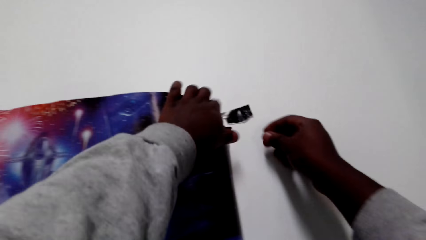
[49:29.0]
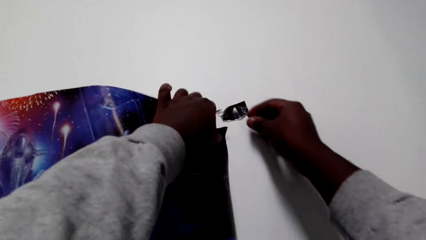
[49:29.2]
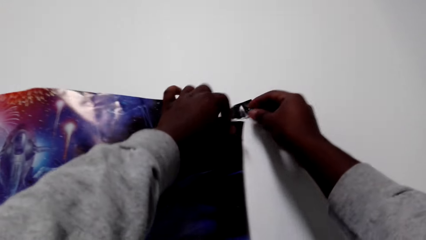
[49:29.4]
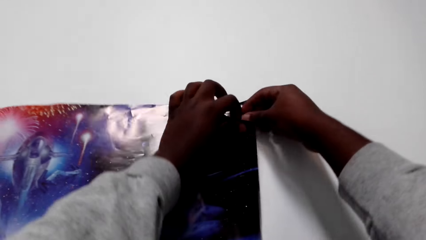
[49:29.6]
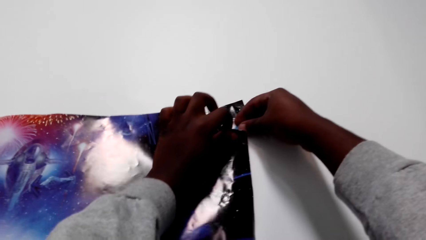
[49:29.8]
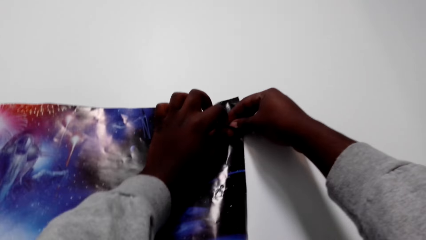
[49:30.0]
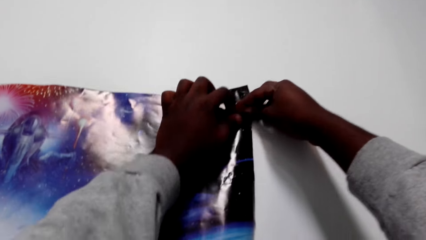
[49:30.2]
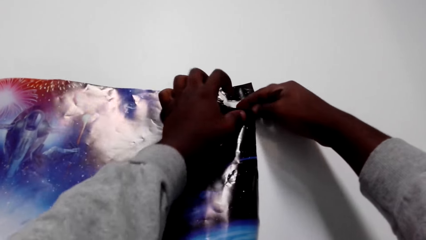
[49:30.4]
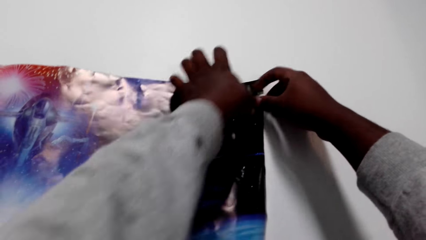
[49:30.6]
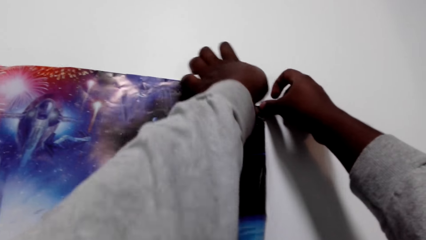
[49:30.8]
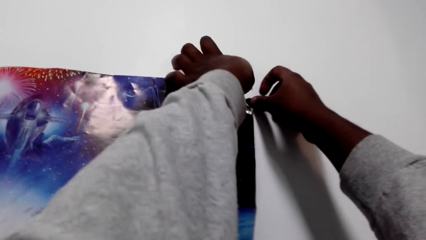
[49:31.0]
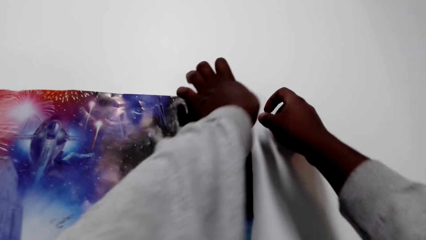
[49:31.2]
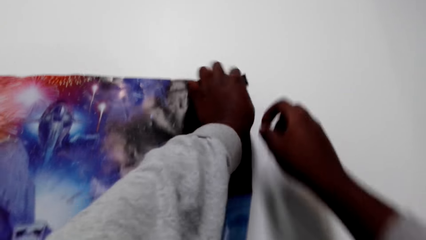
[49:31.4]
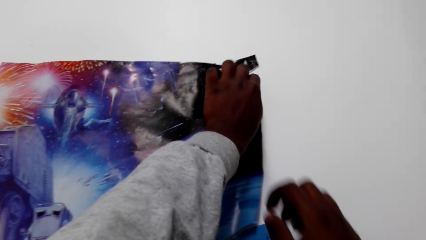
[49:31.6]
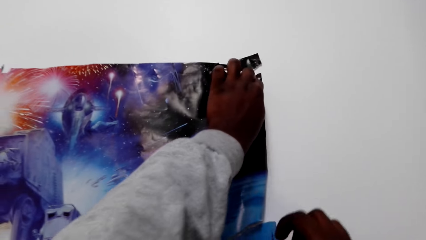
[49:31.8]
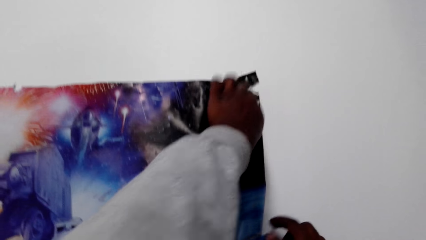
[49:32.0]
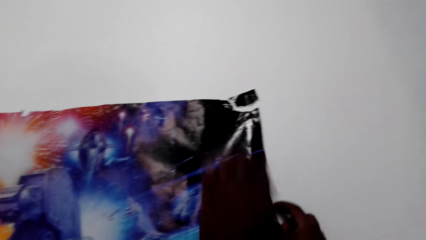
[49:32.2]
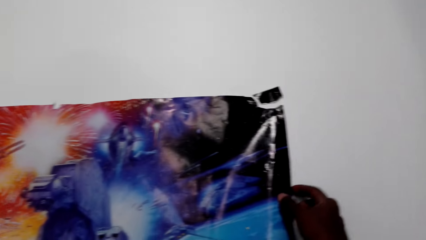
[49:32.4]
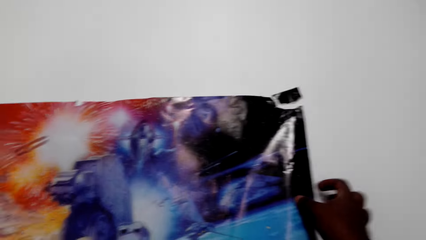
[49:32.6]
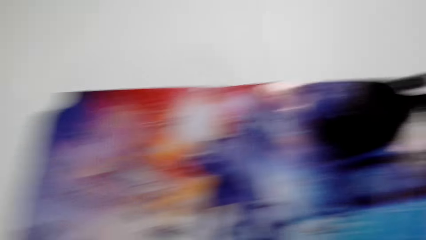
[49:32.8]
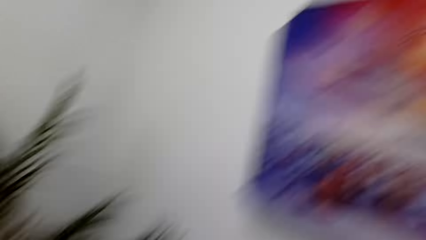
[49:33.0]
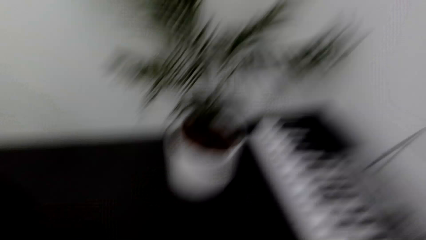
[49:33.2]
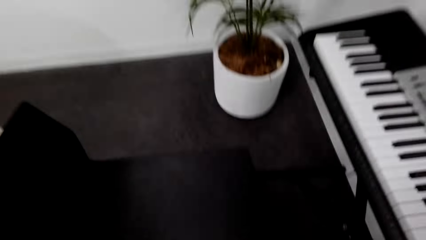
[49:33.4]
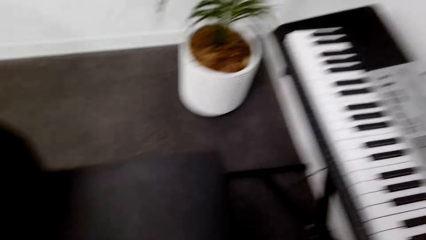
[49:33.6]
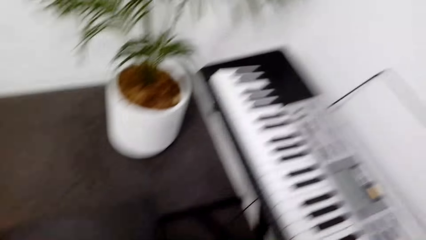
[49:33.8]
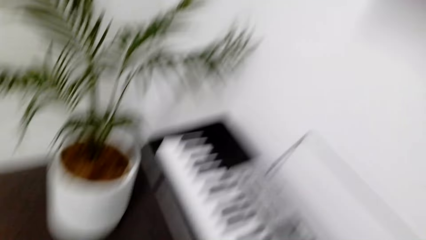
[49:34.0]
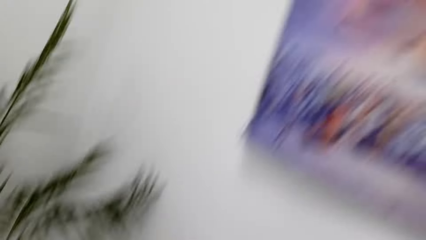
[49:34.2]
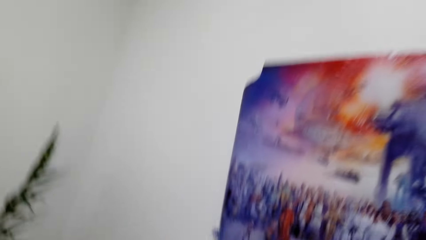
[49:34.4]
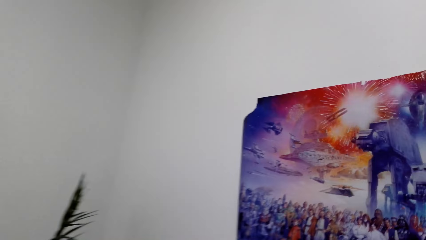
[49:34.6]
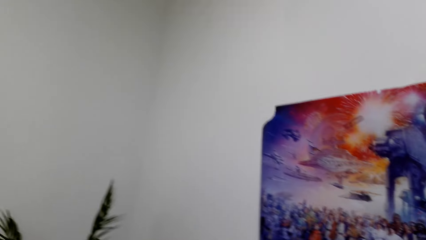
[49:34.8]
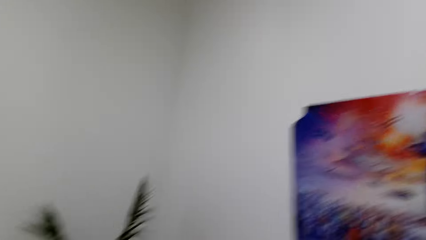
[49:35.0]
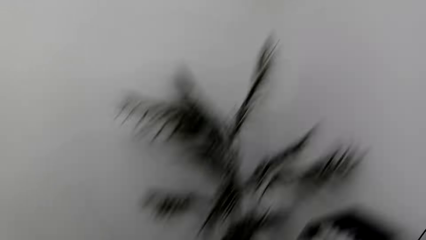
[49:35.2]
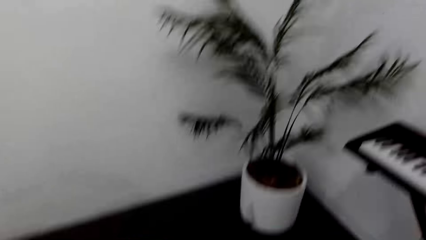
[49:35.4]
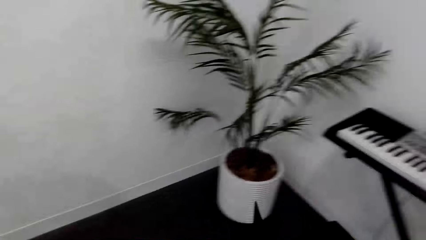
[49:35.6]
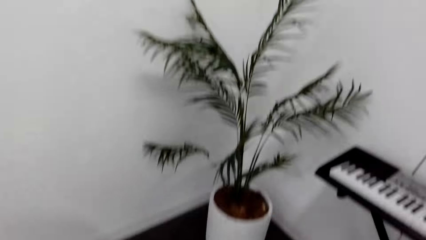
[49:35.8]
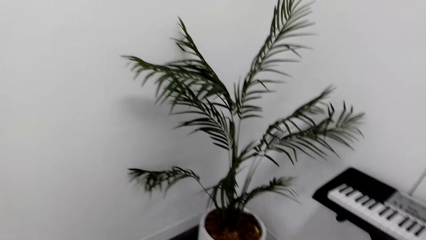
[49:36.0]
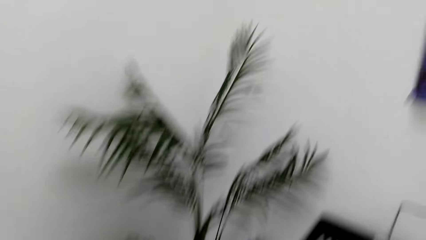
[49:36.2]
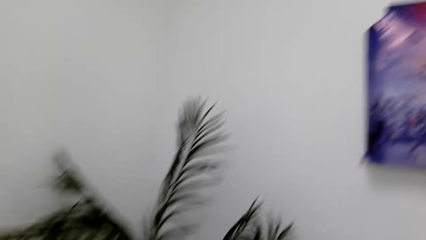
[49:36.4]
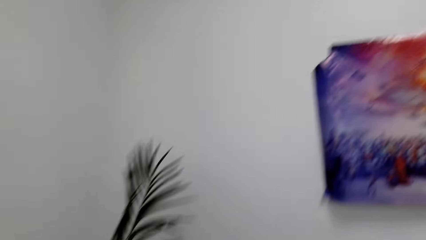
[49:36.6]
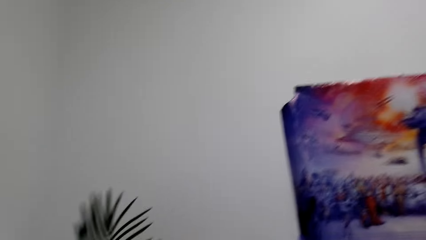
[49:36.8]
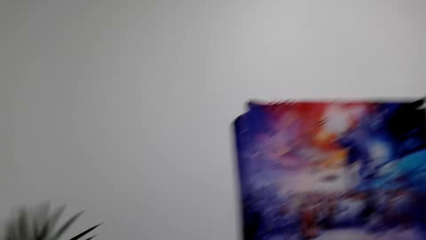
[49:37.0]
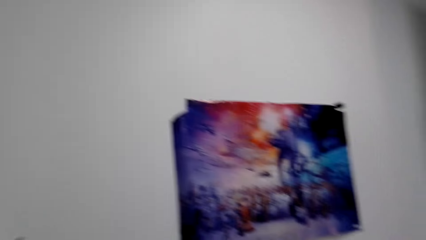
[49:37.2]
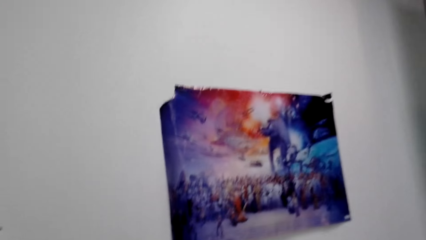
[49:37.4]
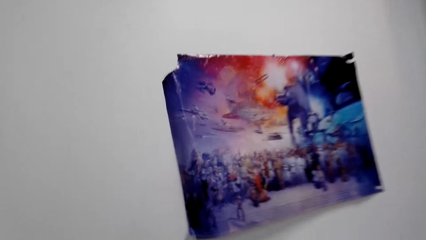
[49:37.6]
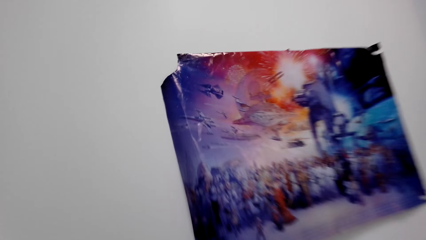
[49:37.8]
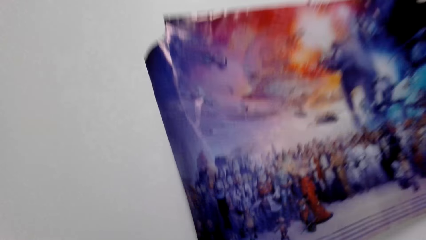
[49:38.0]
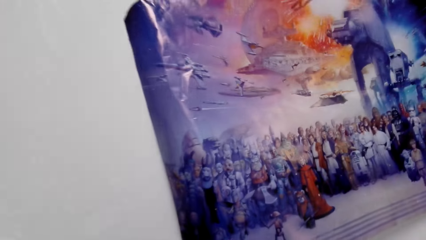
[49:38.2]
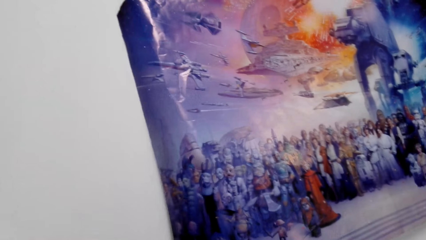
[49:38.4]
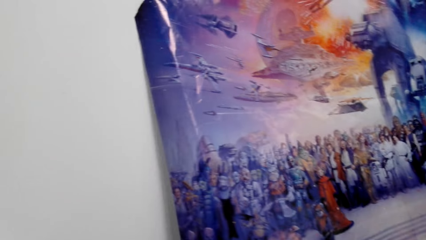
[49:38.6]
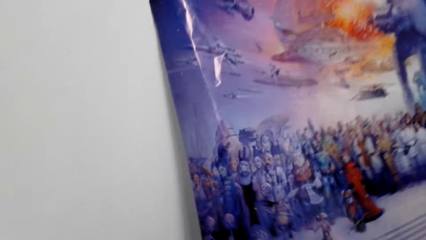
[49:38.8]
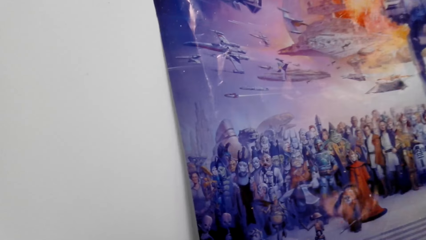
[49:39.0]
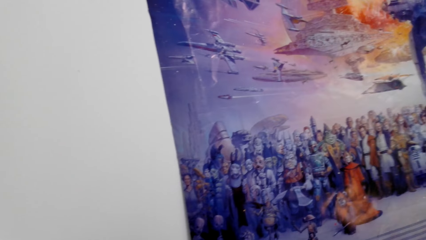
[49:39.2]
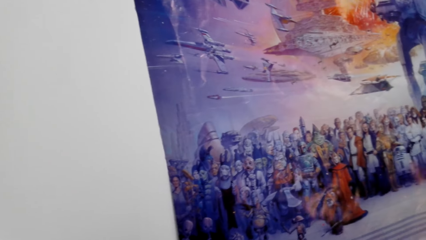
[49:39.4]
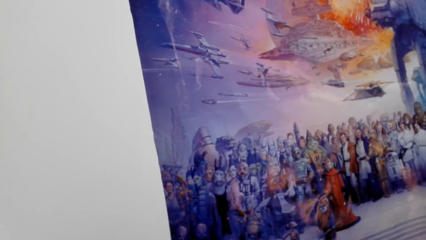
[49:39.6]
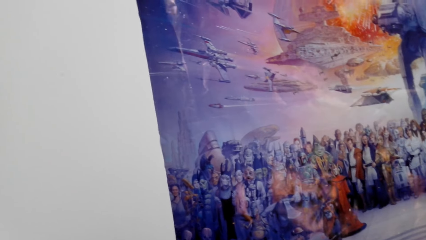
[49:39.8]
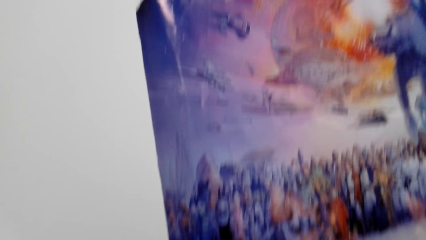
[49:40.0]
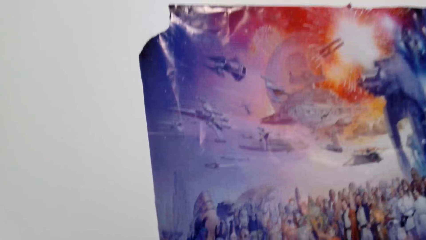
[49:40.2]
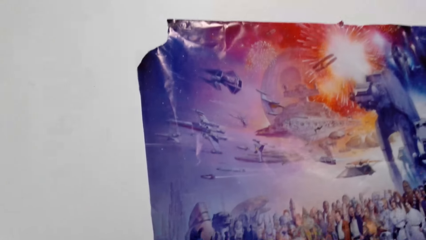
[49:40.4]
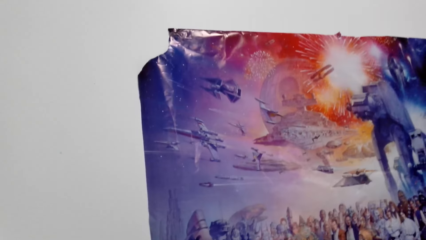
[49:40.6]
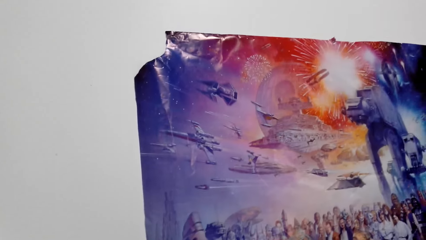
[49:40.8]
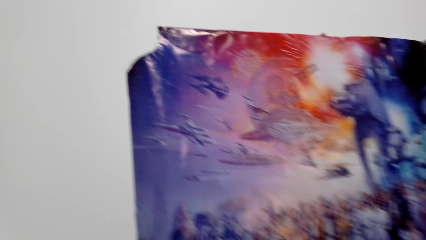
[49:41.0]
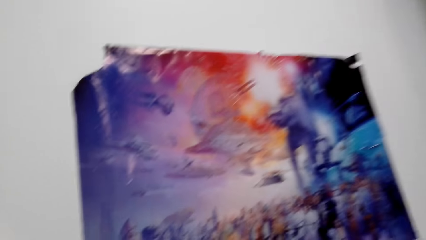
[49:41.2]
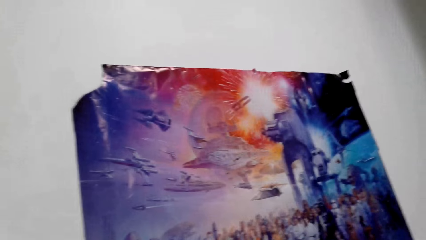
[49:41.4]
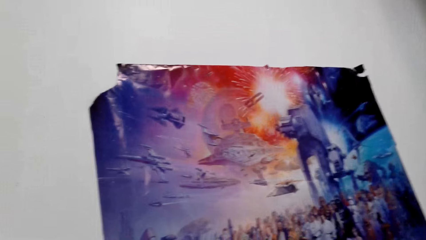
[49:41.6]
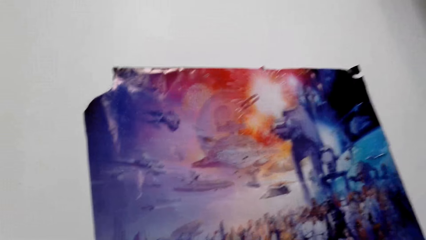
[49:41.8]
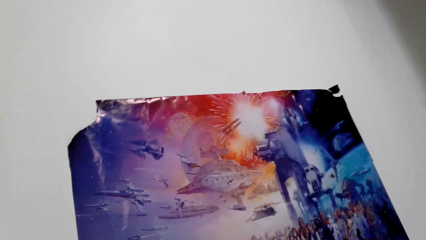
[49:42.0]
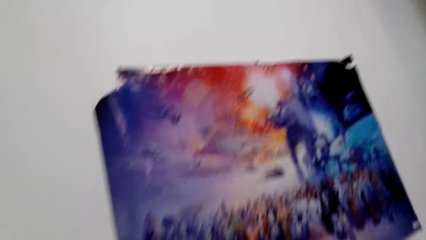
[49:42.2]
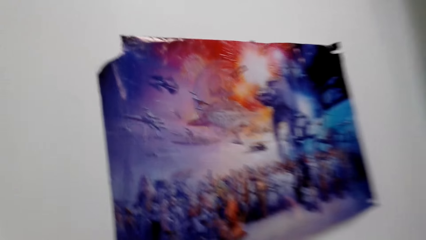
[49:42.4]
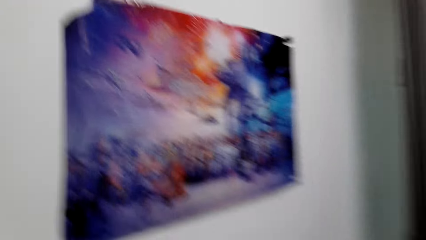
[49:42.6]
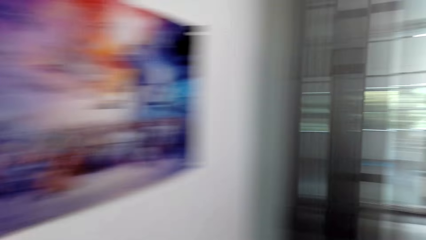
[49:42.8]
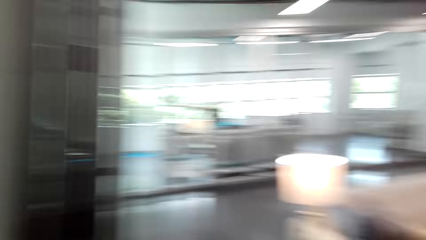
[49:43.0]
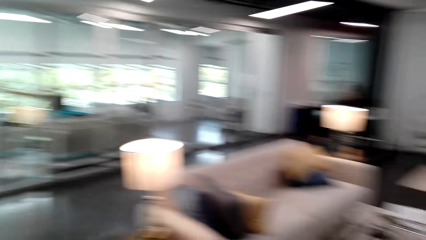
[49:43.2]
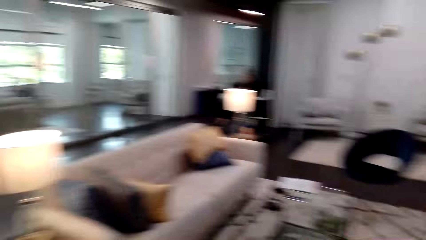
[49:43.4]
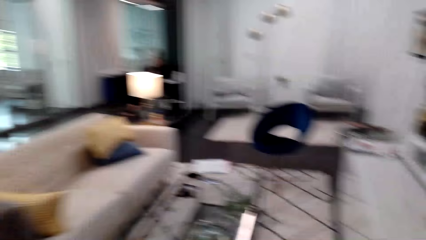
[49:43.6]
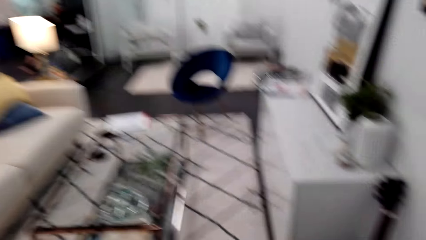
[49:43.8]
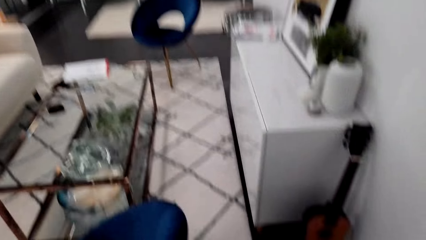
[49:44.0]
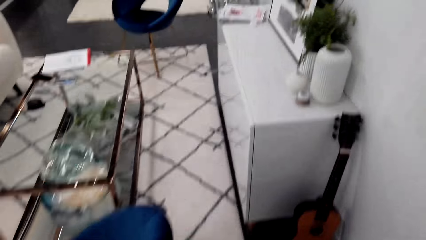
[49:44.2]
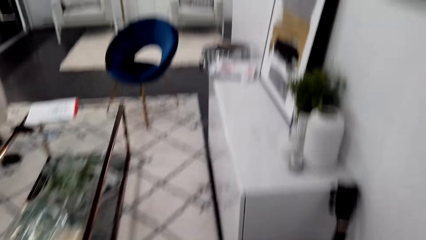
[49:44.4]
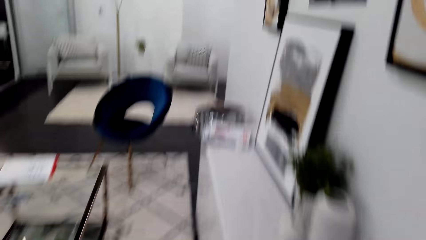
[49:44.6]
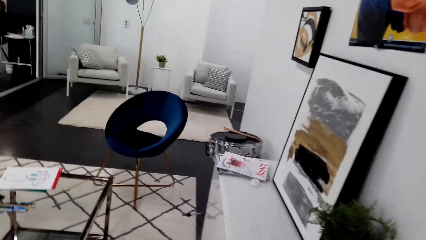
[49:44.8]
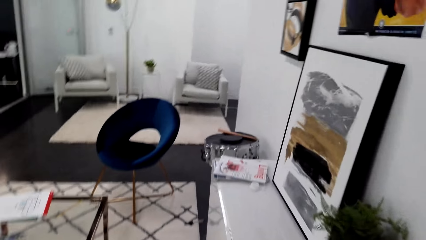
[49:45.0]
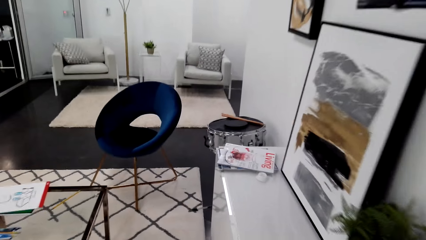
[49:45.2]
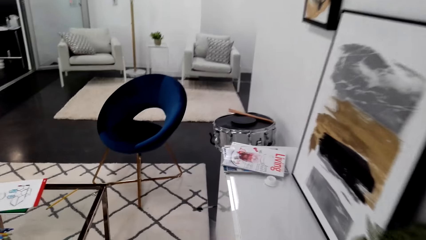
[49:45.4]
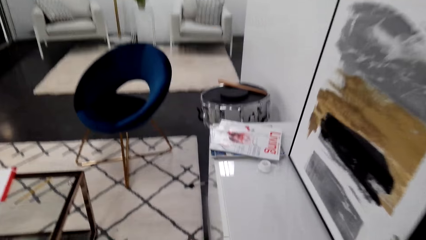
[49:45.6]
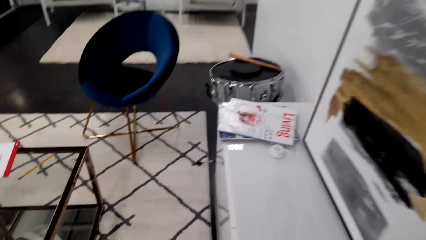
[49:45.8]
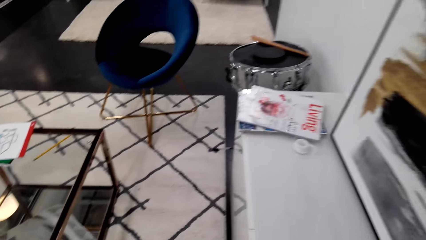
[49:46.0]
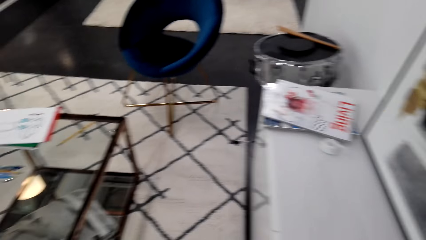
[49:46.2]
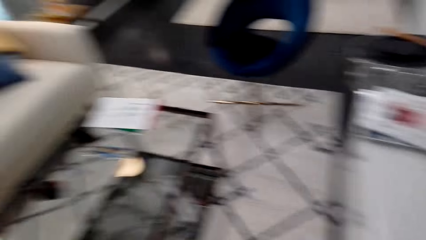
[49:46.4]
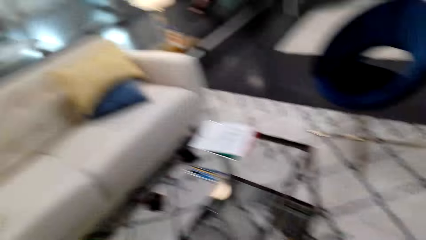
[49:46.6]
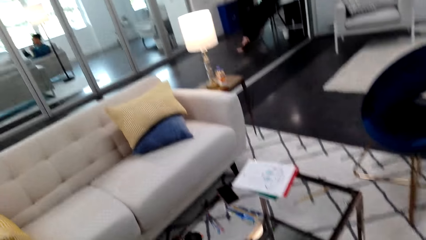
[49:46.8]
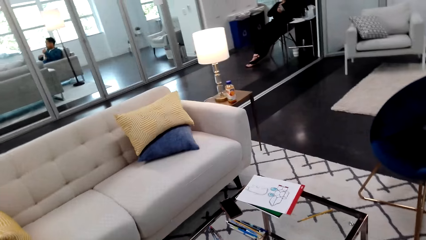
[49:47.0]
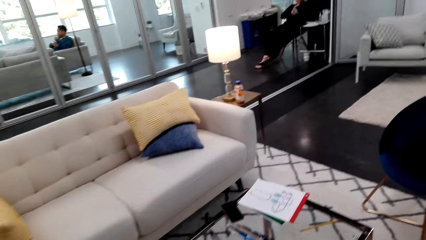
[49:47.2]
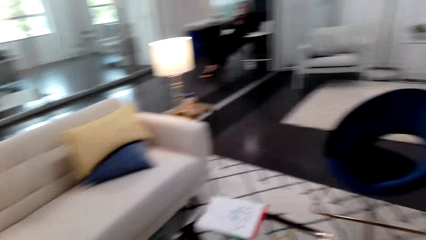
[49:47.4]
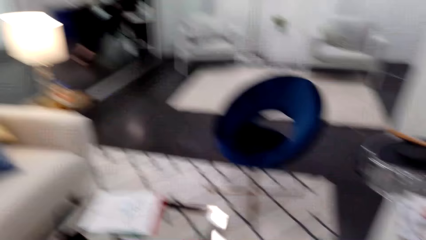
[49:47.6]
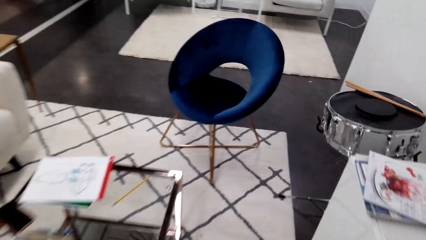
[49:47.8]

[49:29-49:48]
The camera wearer puts the tape on the poster. They press the poster against the wall. They walk in the house.
